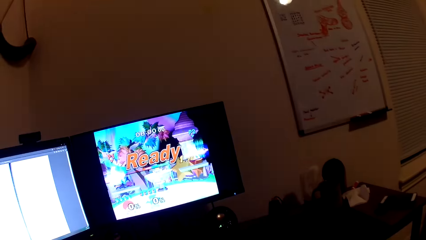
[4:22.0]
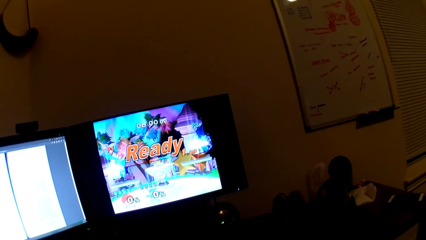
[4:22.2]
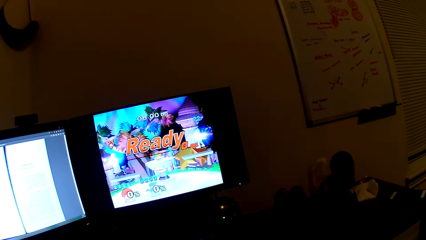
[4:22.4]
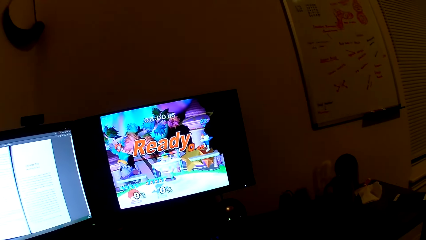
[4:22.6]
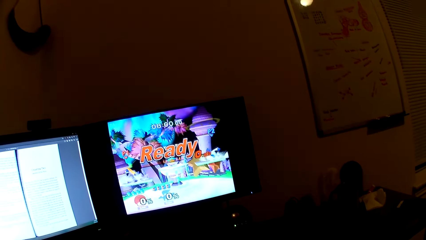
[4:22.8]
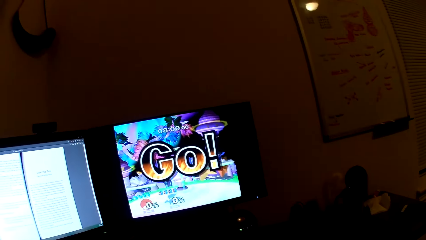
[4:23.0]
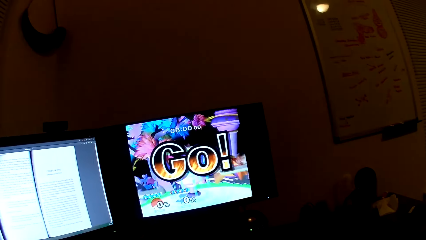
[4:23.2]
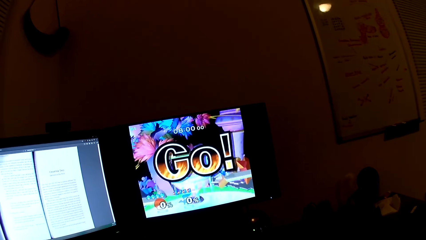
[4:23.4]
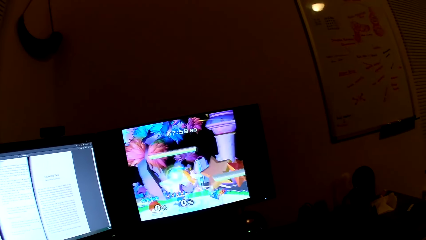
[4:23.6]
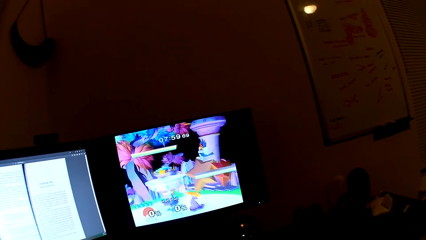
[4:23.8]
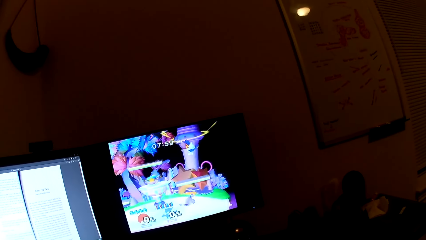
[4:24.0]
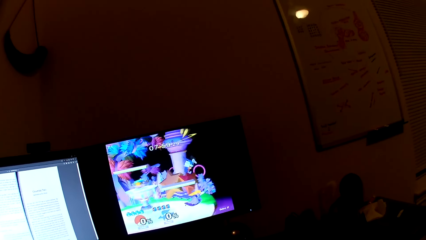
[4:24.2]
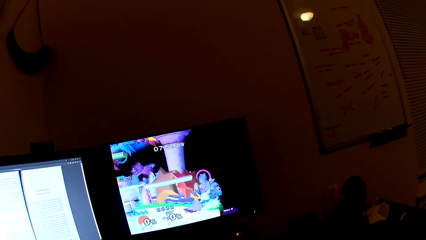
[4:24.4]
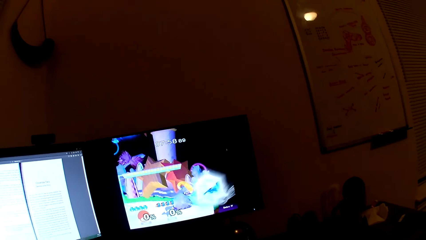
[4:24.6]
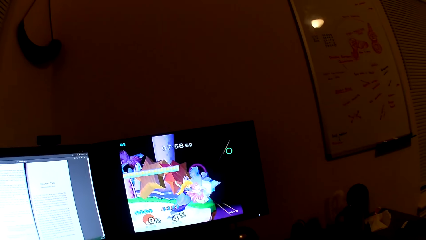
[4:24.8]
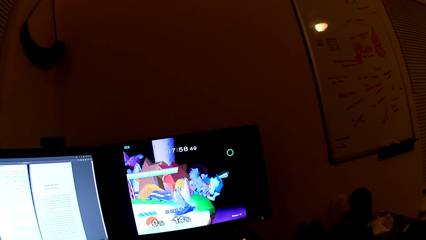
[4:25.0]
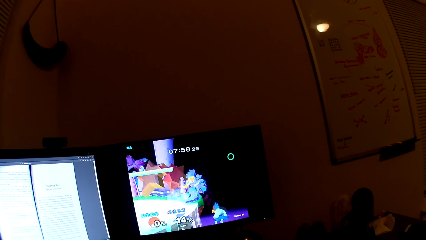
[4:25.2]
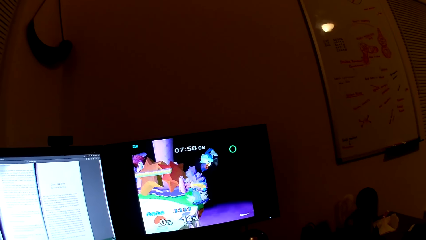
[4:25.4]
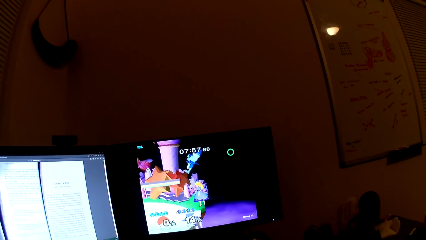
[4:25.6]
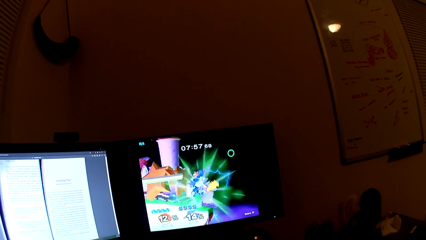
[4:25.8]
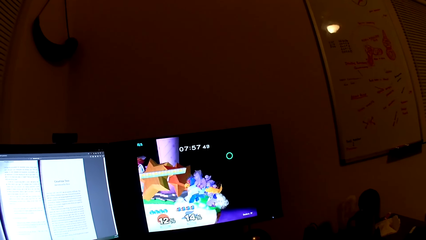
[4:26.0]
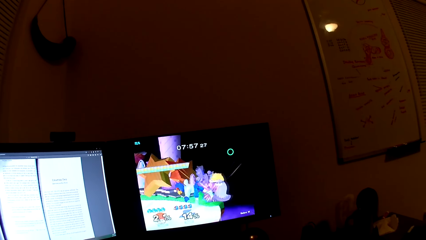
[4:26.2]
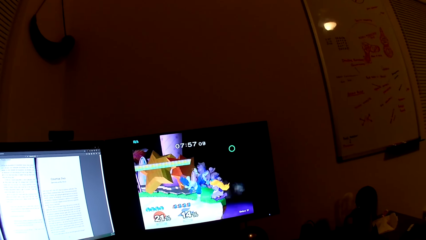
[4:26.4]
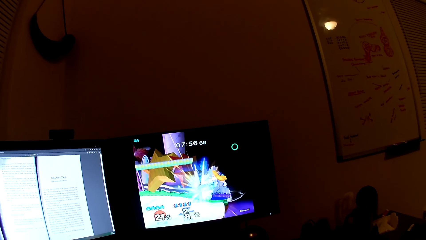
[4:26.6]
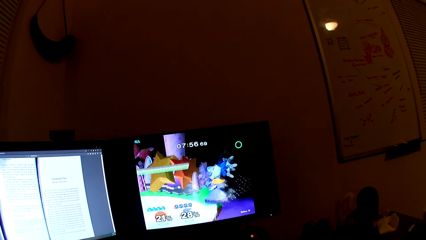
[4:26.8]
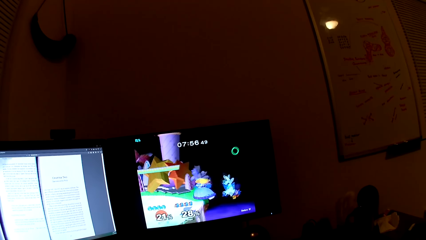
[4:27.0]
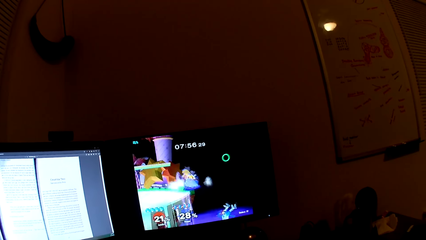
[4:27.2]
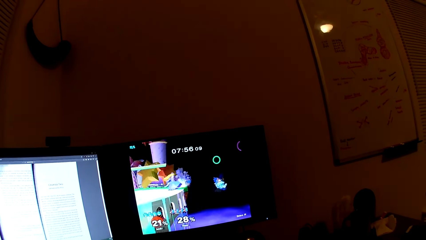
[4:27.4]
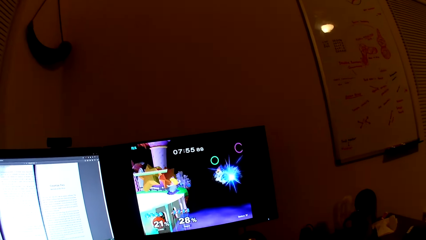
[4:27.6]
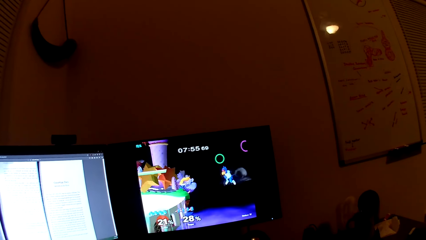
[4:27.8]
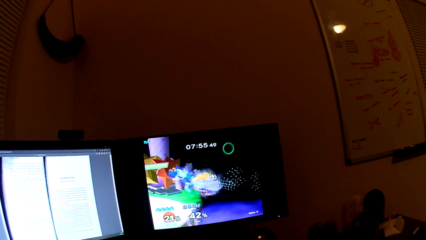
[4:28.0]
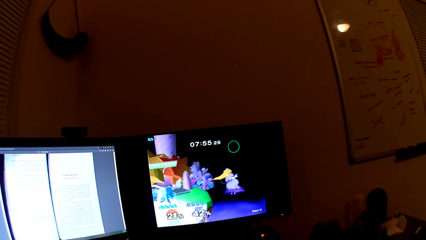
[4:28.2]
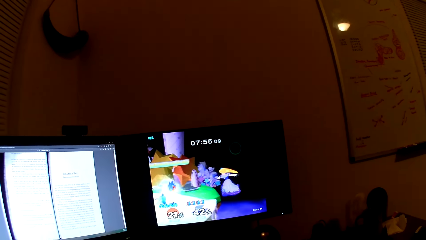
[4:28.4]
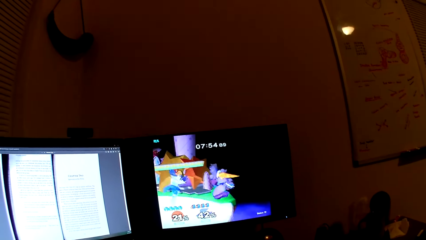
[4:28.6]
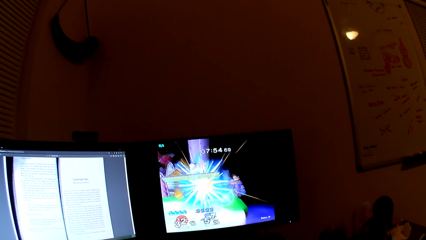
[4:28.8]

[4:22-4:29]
The camera wearer plays the video game with a man.

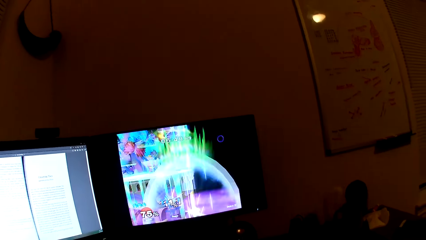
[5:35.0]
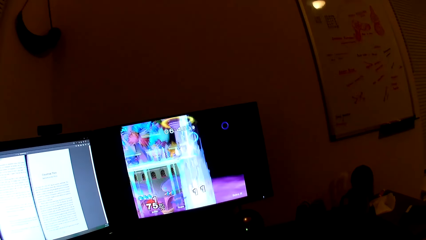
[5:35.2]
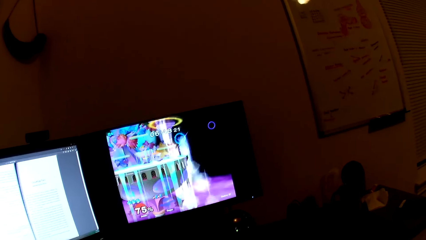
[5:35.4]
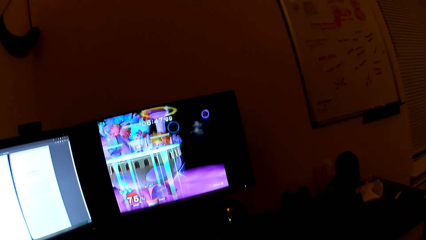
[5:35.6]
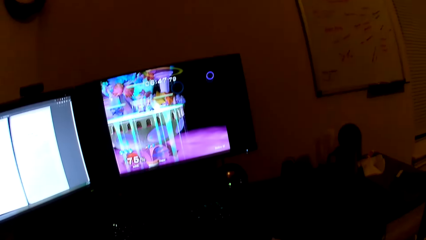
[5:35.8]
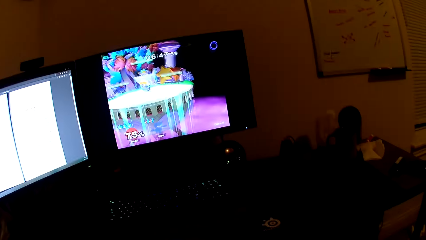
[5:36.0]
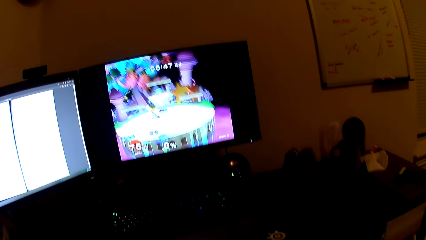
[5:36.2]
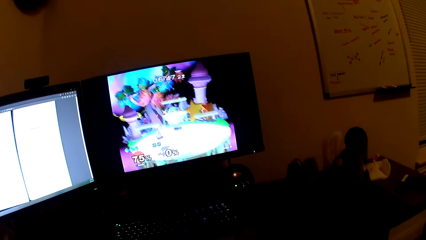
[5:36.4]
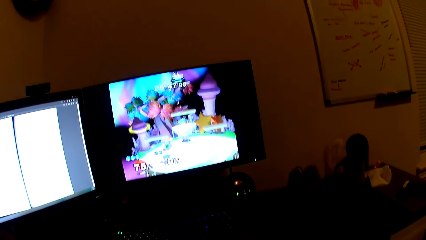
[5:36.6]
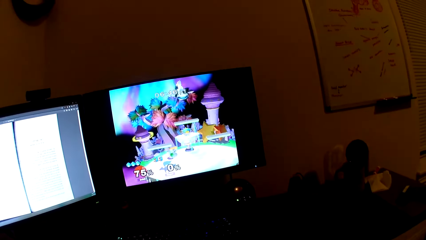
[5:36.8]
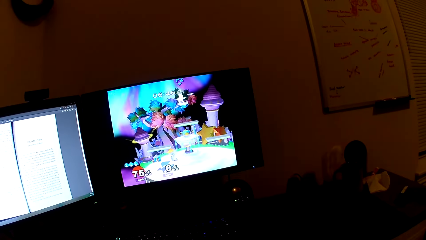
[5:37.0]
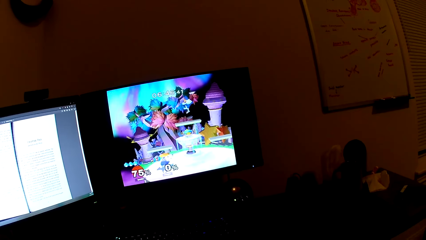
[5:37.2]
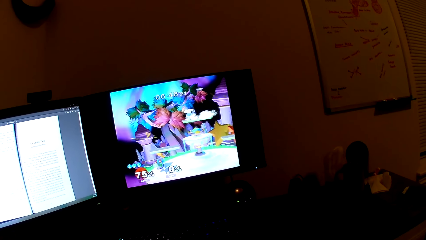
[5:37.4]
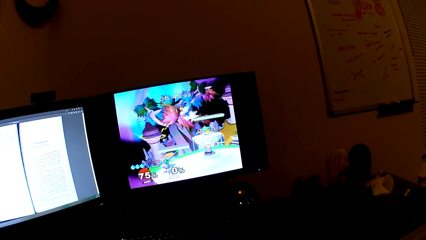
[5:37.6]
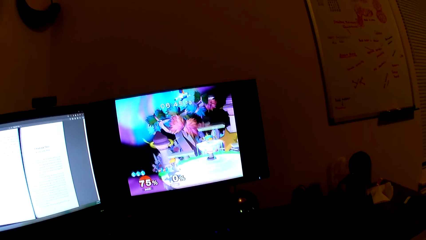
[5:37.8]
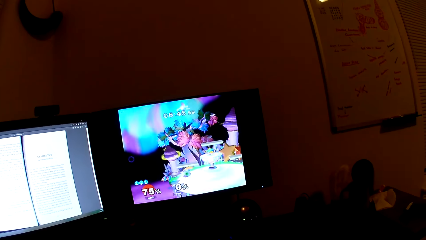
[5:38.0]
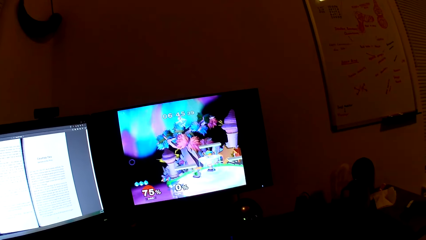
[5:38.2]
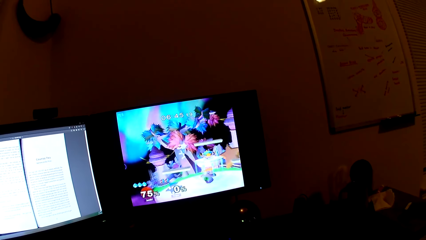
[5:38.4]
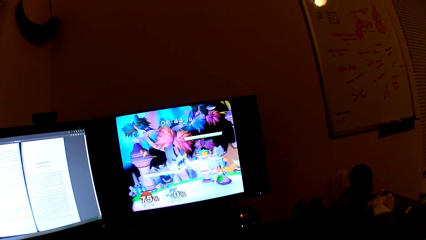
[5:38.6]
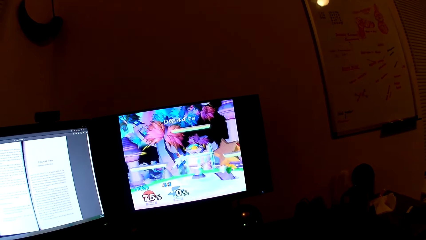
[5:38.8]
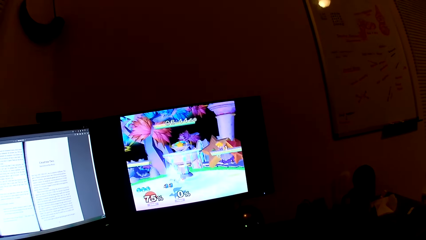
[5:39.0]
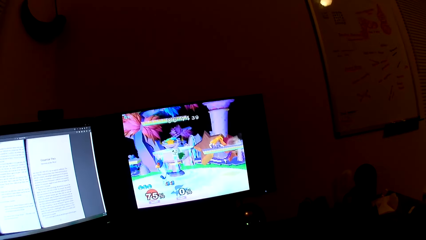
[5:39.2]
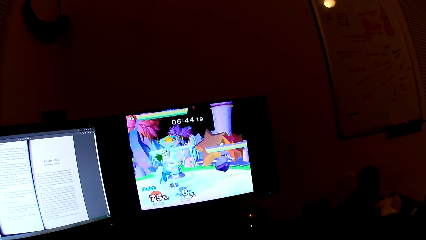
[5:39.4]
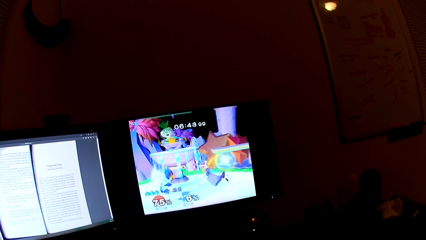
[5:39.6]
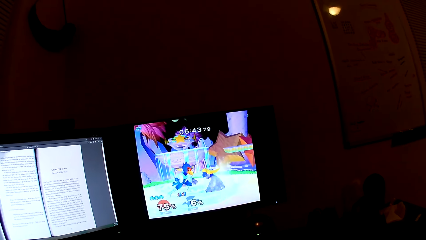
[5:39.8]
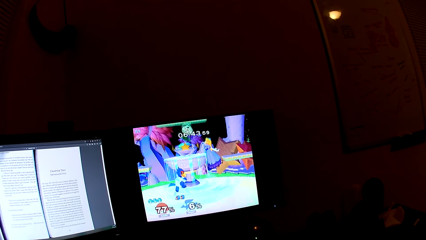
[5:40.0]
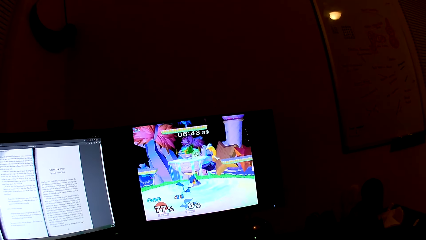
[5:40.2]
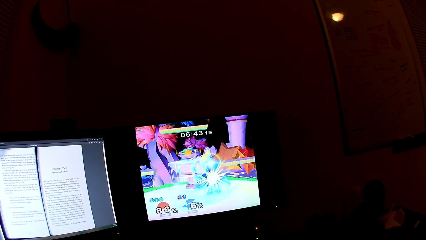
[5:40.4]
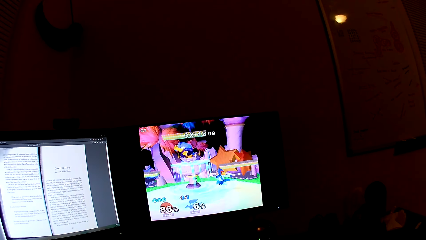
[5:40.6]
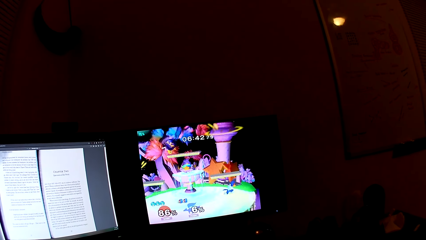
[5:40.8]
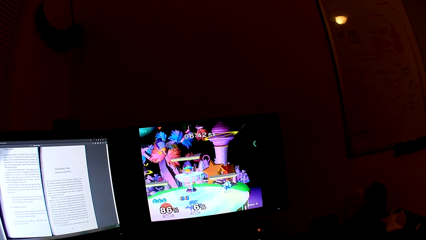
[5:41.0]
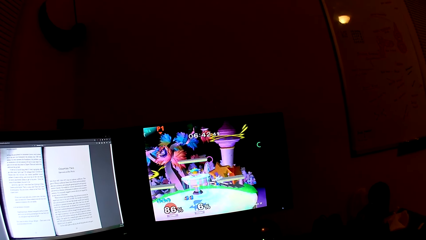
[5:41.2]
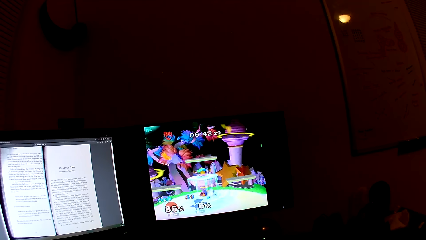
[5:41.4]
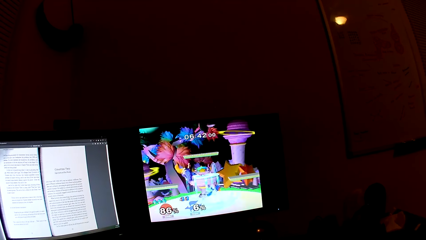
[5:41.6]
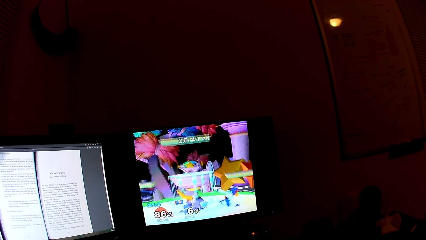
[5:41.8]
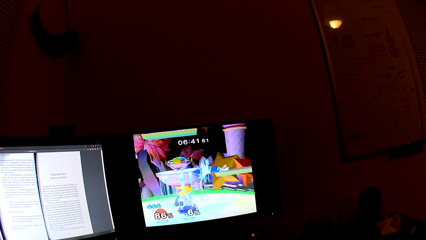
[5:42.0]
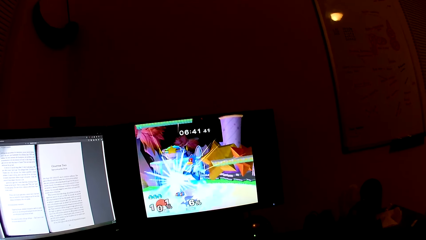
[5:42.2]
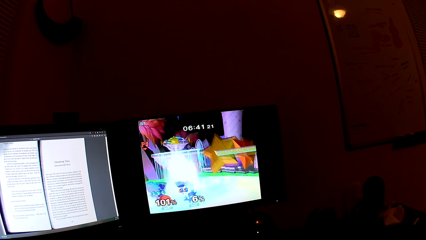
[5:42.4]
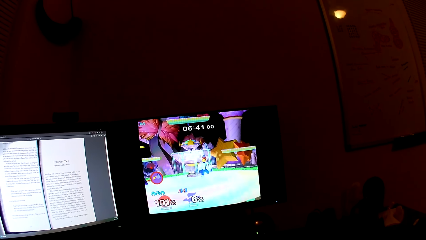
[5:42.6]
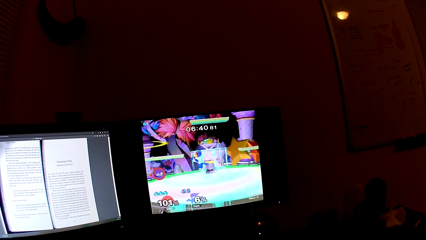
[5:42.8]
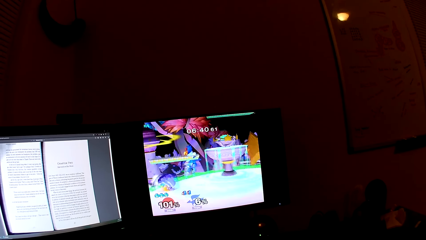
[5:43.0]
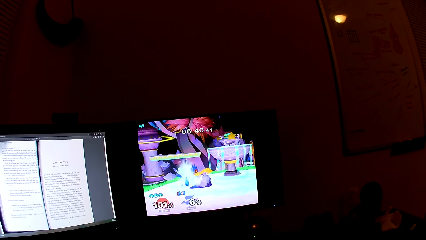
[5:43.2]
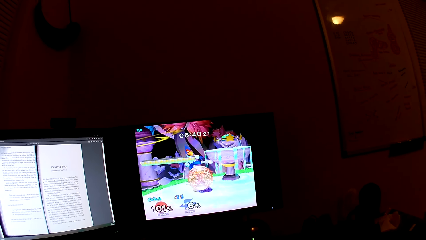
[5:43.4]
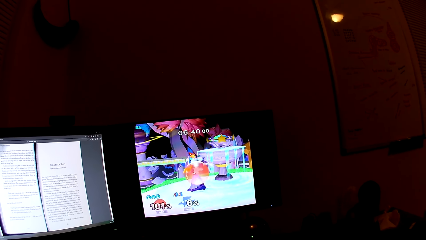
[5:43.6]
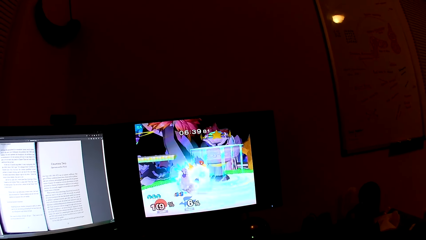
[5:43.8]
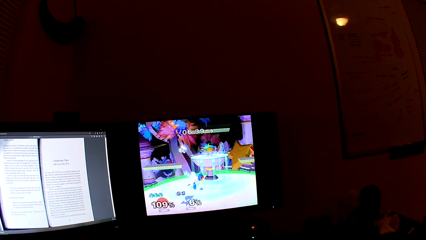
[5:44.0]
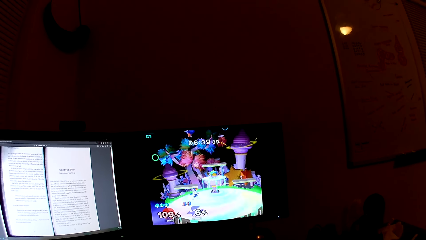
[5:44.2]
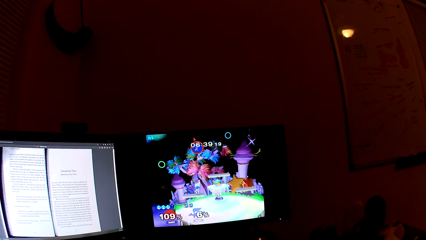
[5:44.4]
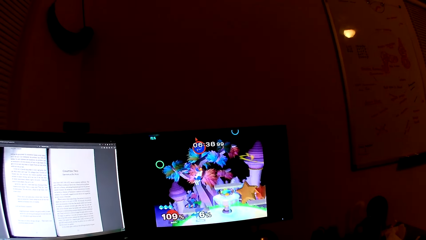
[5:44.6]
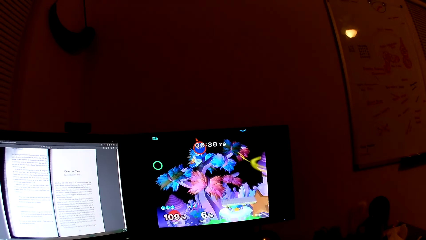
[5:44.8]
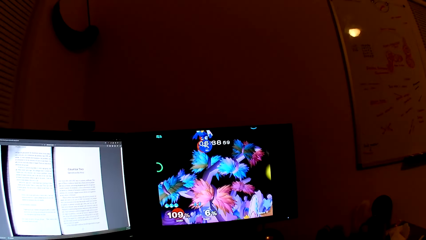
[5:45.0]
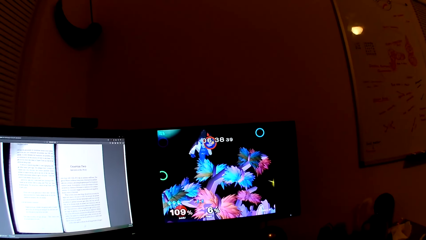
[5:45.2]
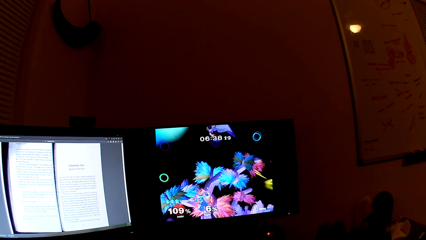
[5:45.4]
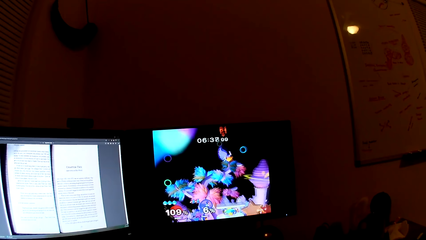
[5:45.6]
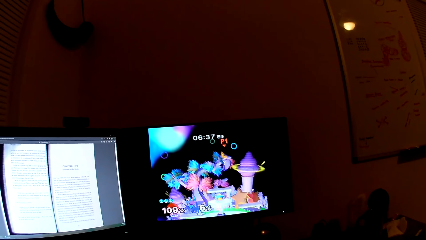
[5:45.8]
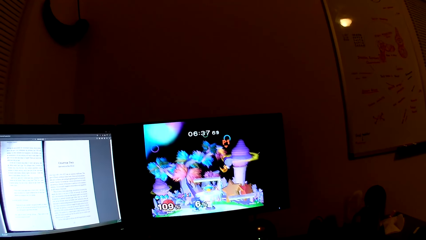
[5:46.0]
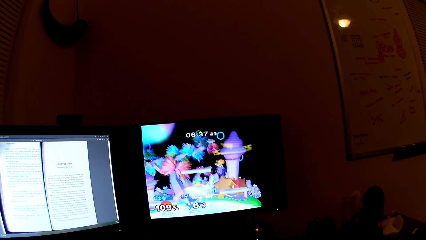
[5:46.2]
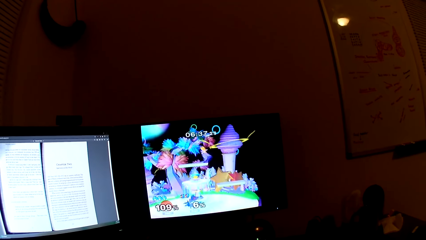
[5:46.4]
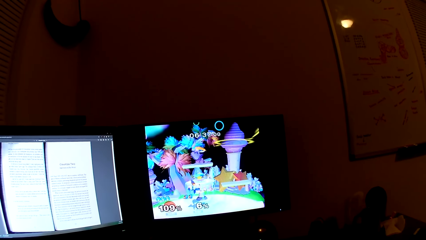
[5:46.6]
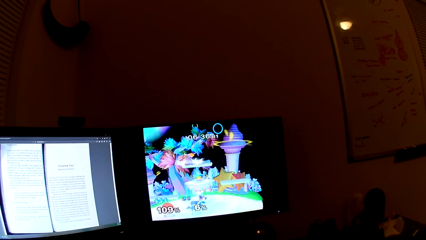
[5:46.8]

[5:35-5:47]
The camera wearer converses. They play the computer games.
